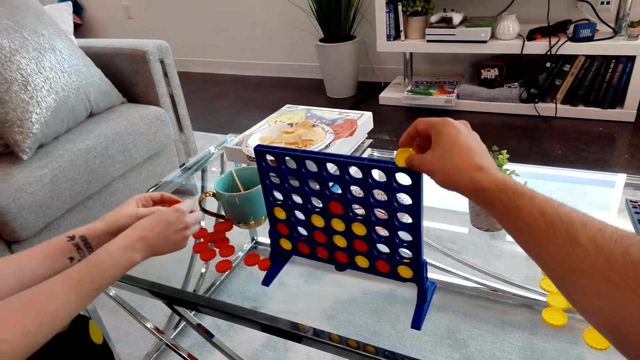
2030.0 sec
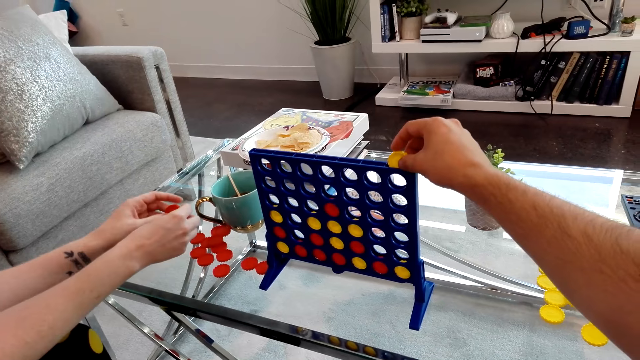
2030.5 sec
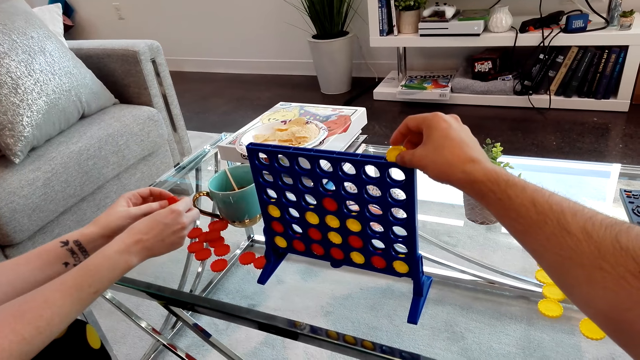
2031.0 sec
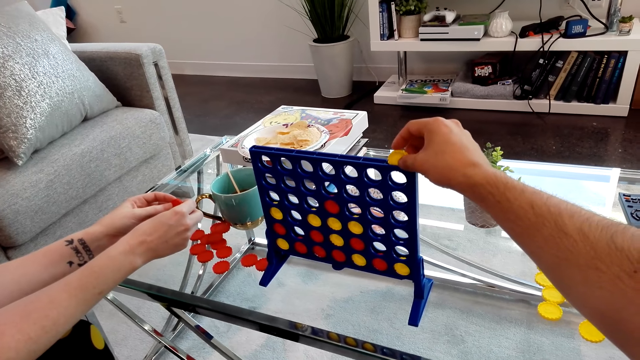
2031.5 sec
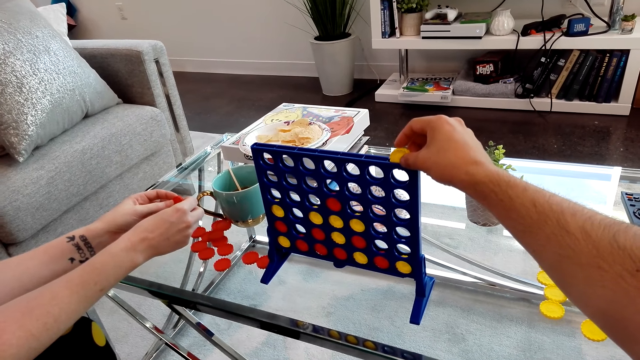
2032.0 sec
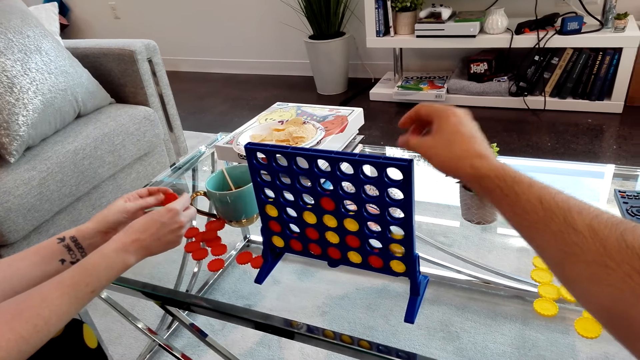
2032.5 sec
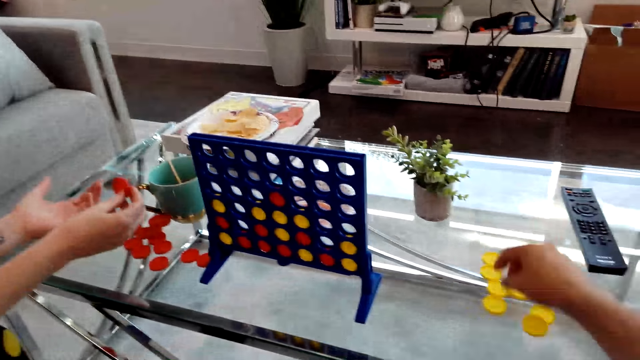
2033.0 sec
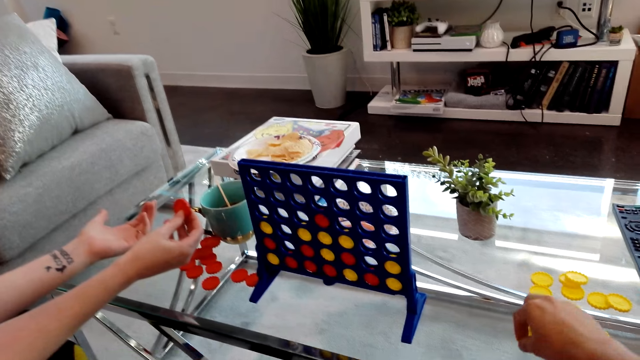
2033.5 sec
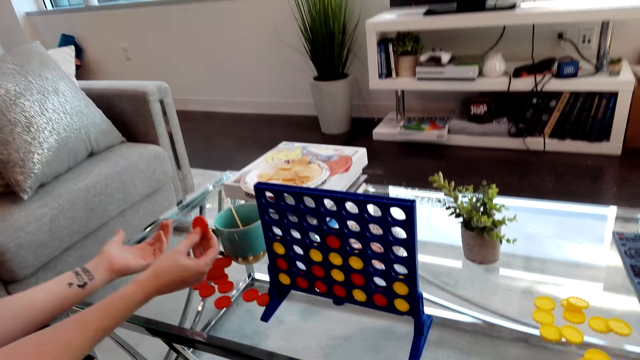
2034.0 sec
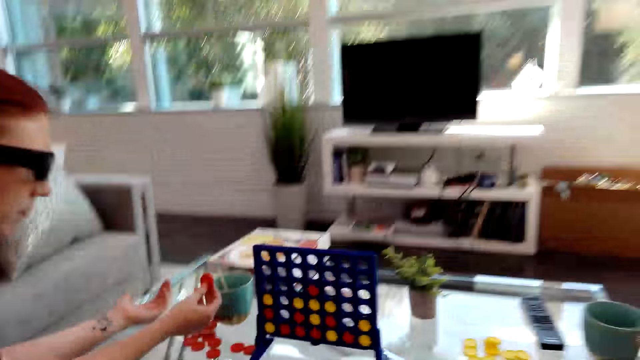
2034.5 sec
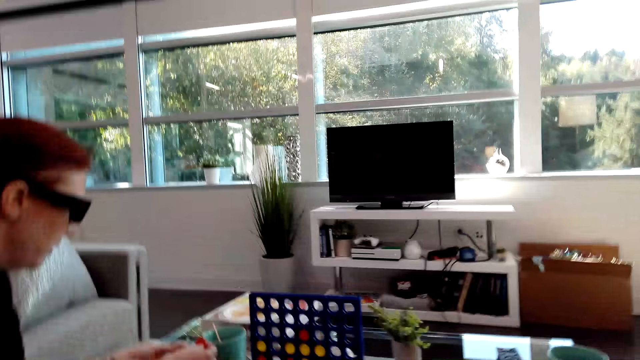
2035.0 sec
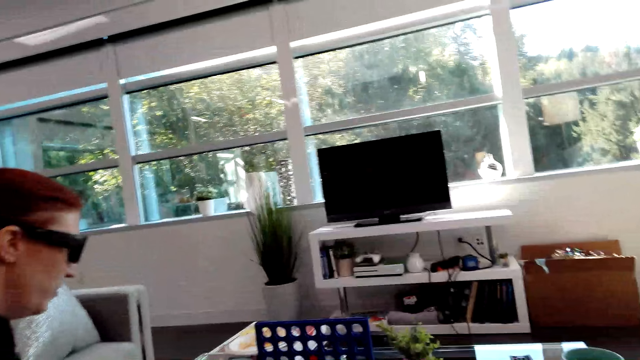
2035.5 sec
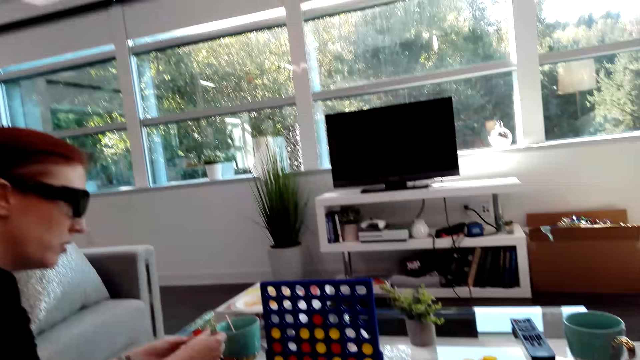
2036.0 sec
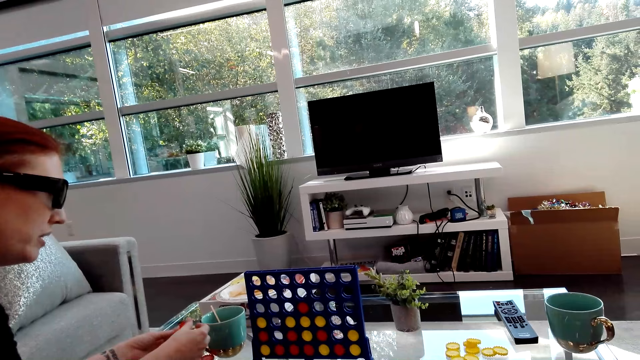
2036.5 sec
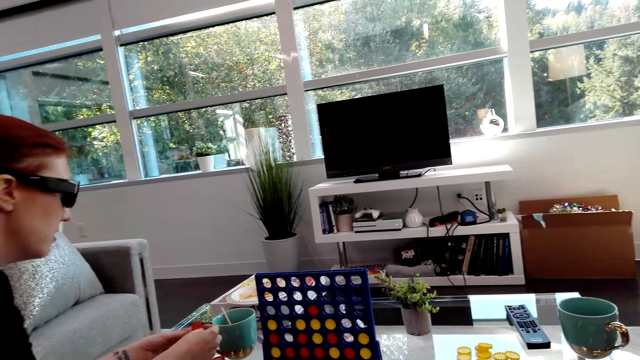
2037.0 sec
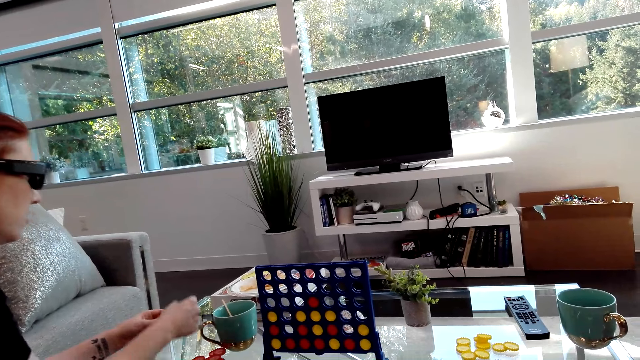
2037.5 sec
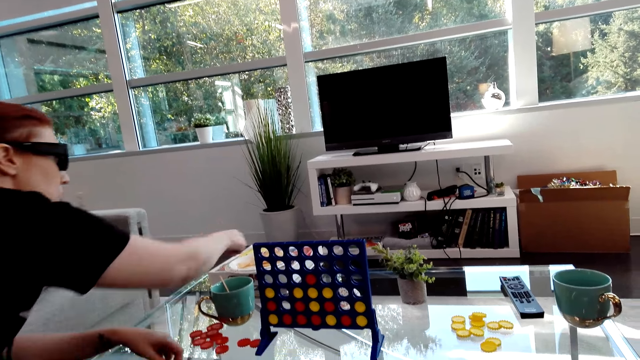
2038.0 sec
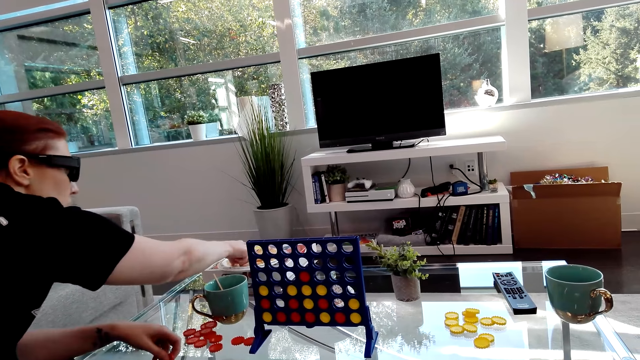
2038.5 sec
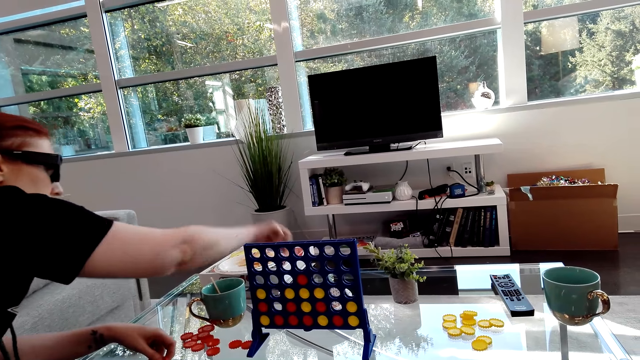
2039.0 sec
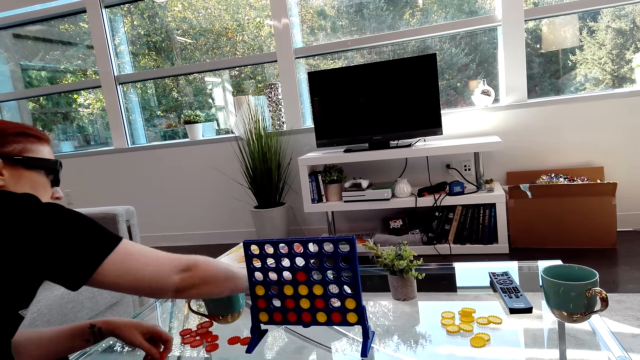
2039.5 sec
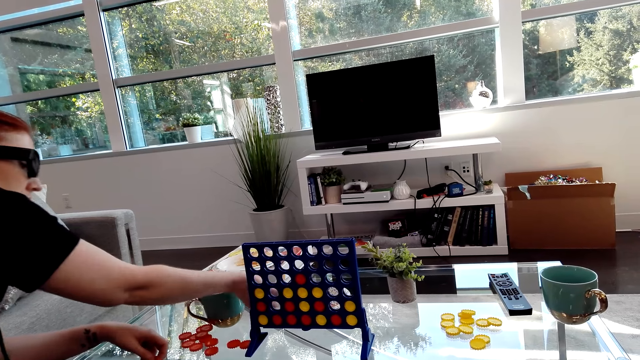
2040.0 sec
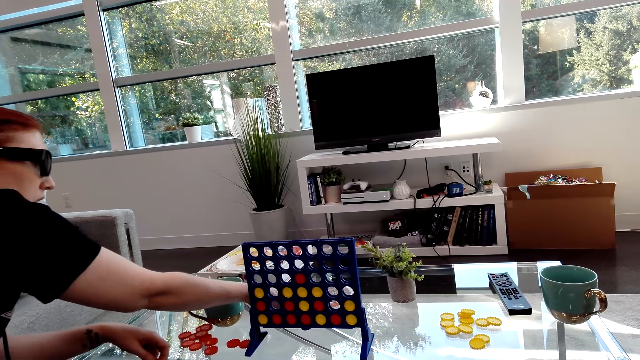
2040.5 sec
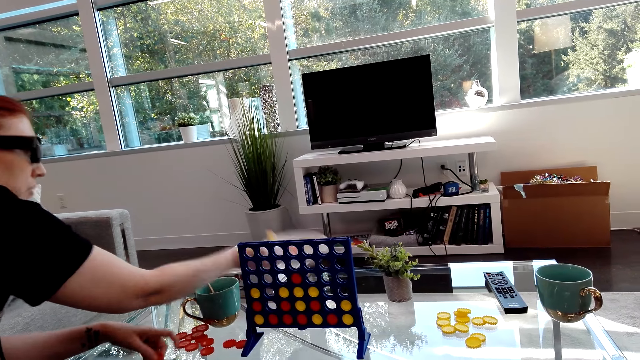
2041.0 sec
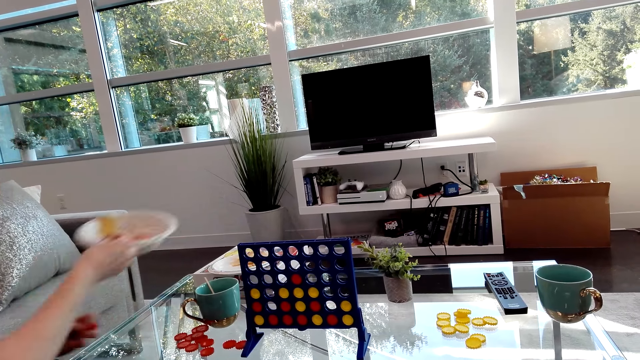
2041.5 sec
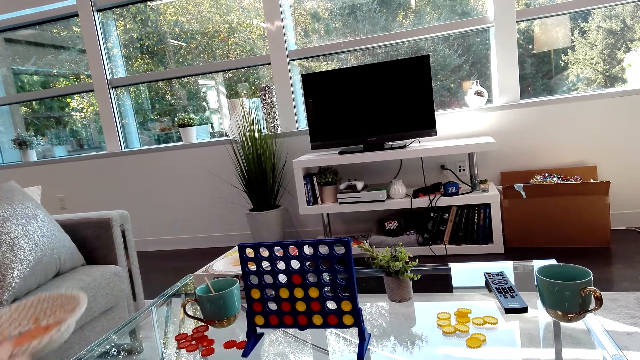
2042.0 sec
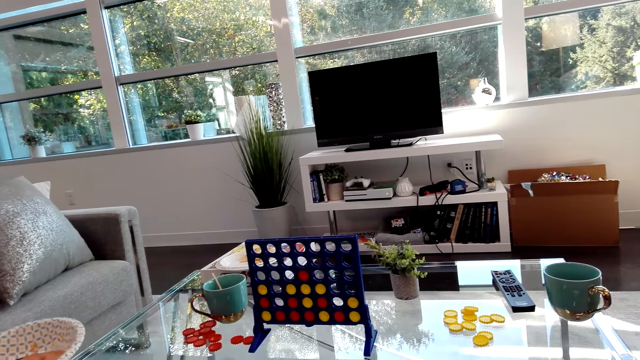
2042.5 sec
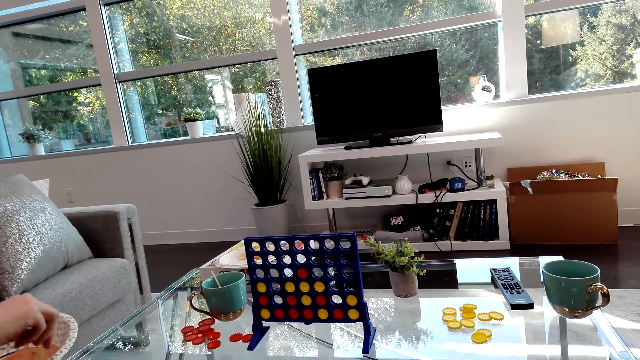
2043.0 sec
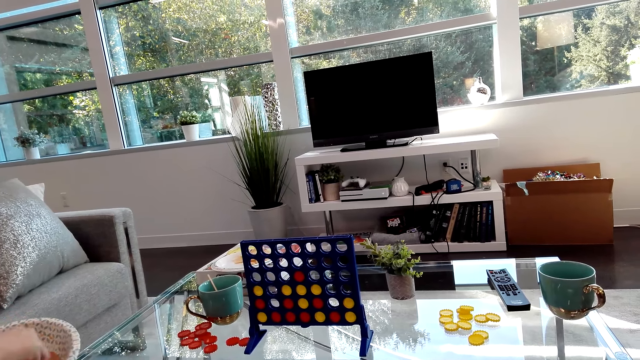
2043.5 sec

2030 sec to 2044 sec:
The camera wearer drops a Connect 4 game coin in the board and plays the Connect Four game. The lady holds Connect 4 game coins, picks up a snack from the plate, picks up the plate and picks up a bowl from the table.

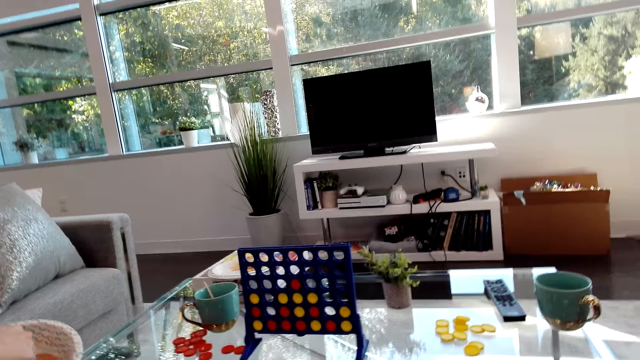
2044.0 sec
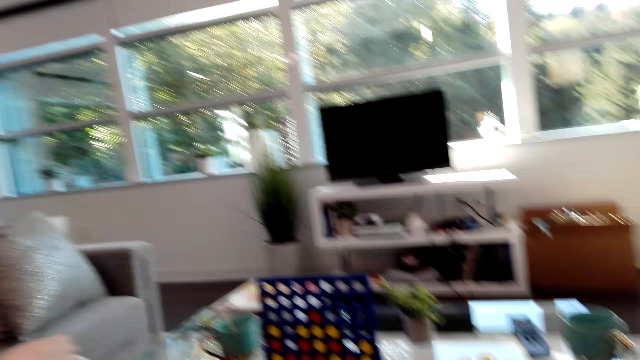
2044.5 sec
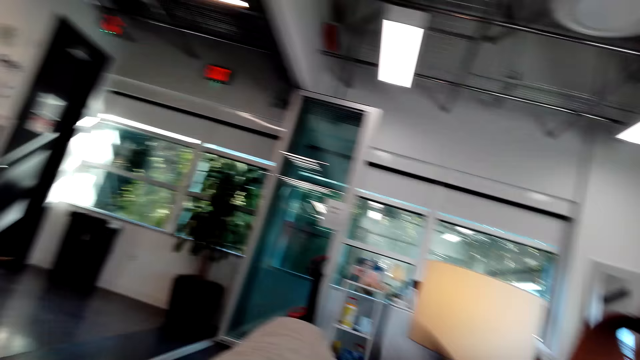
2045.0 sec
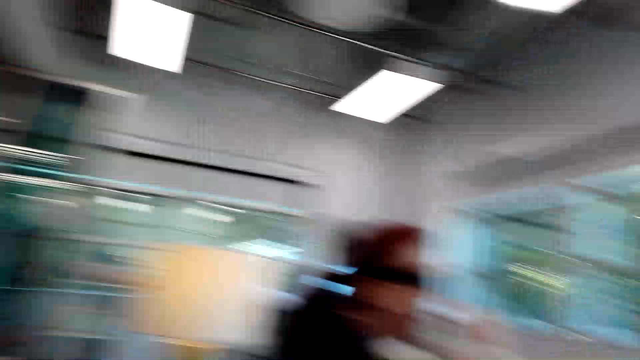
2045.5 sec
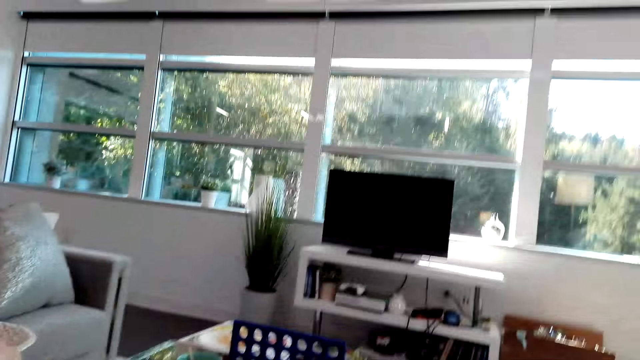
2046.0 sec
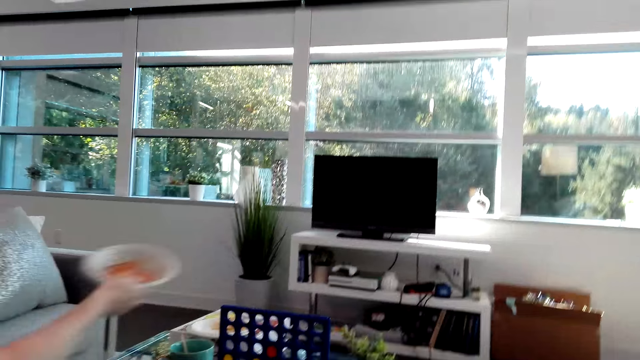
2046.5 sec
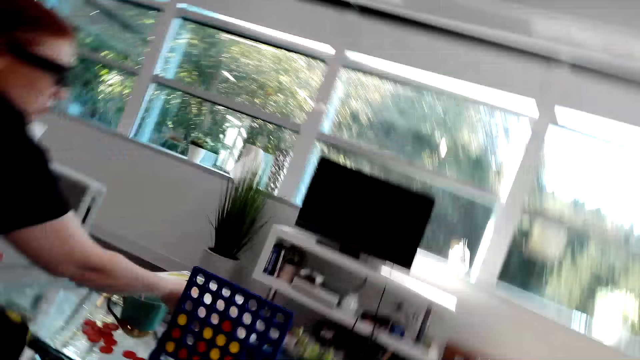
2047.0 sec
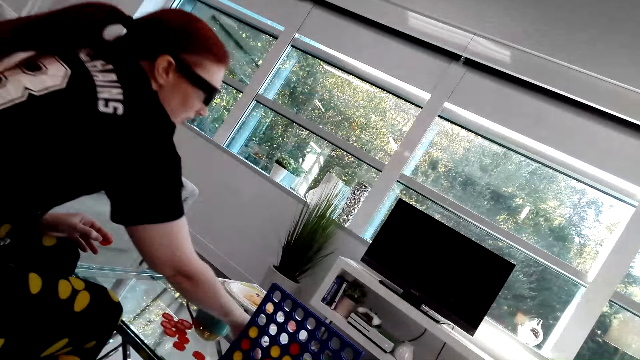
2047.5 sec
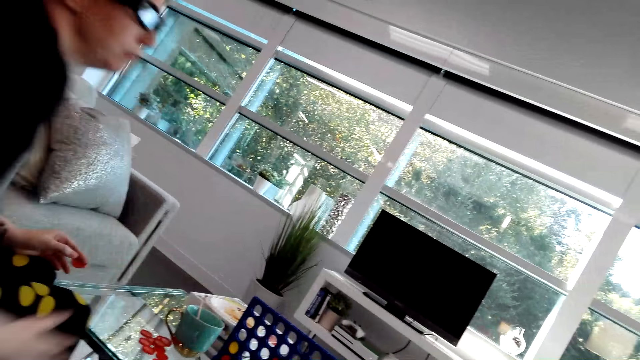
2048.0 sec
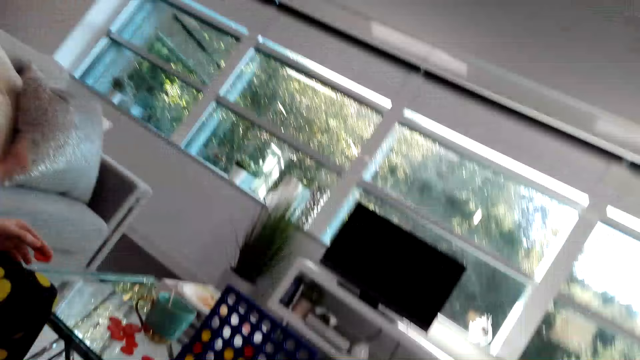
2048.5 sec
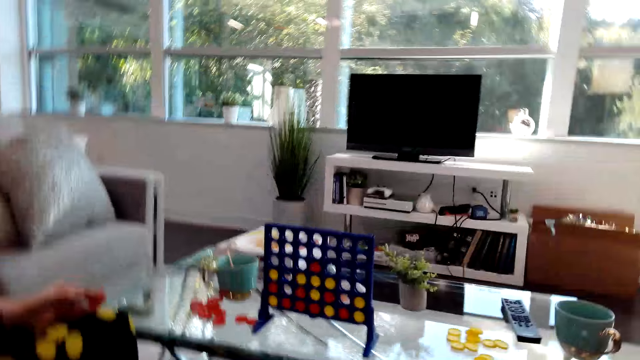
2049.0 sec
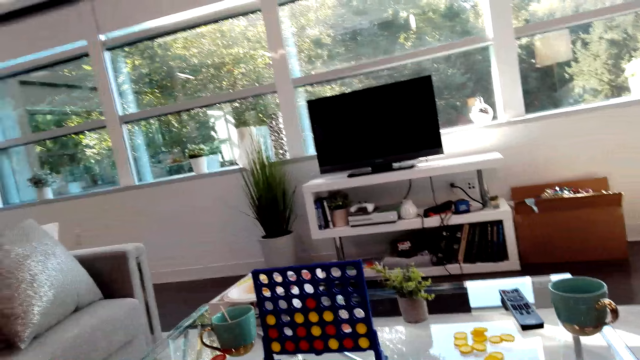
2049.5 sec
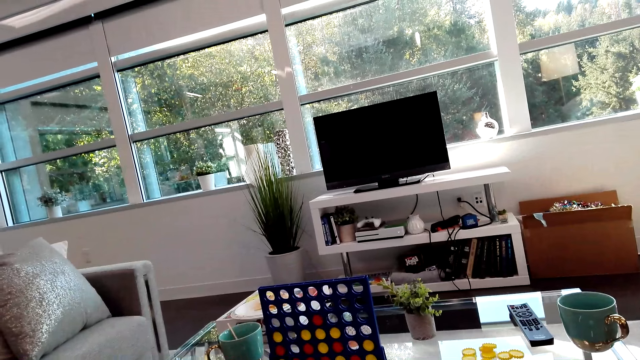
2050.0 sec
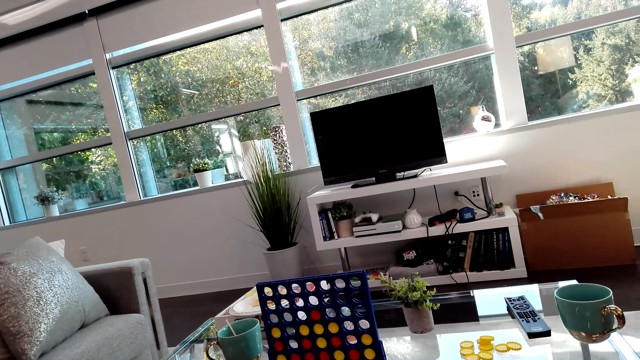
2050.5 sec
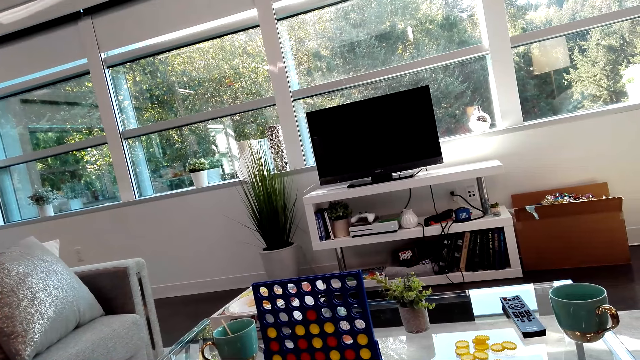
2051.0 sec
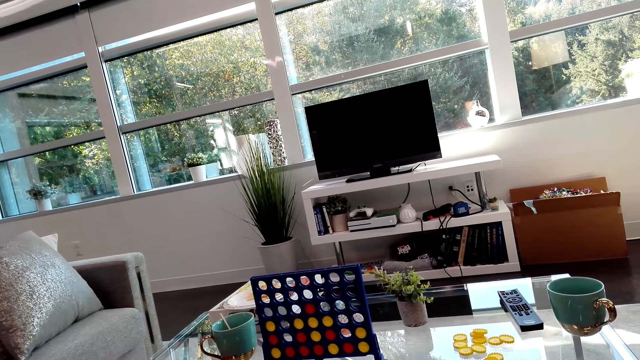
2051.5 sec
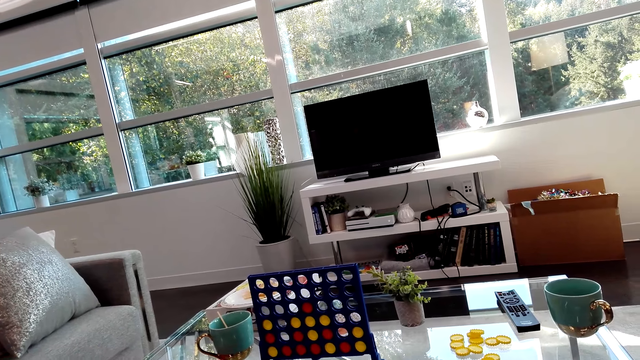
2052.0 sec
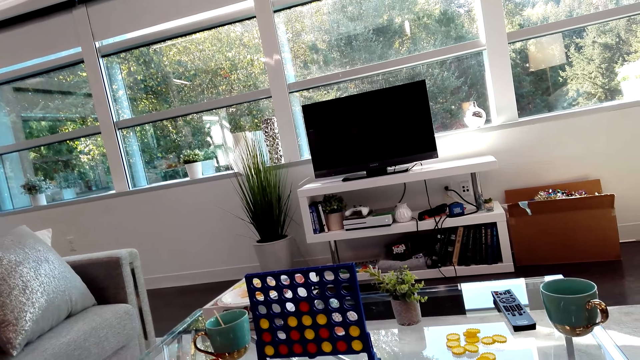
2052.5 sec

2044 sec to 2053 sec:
The camera wearer looks aside and turns around. The lady puts a plate on the table.
